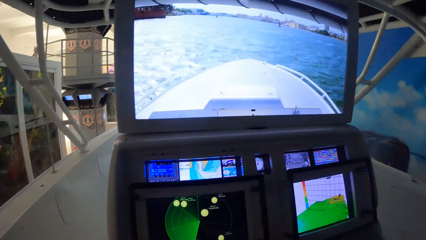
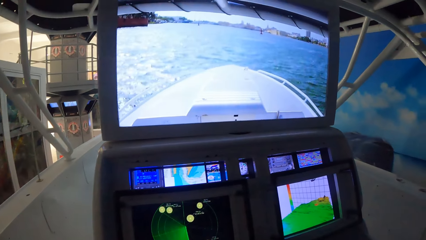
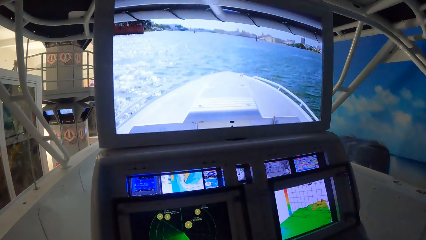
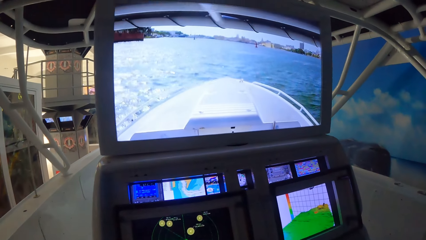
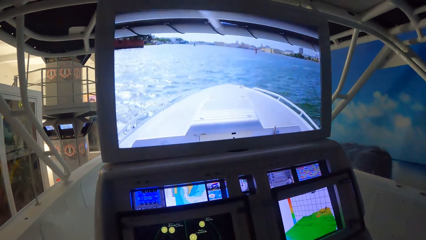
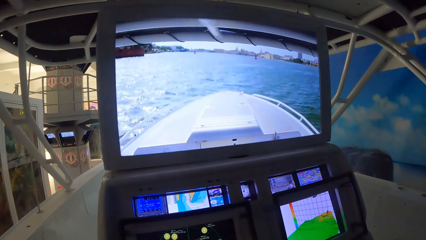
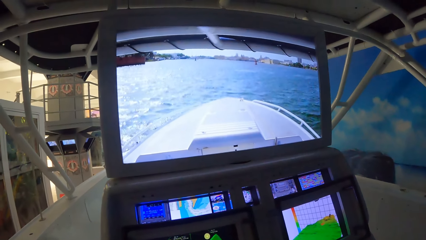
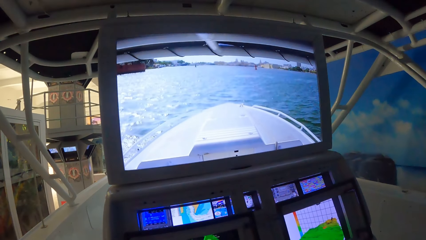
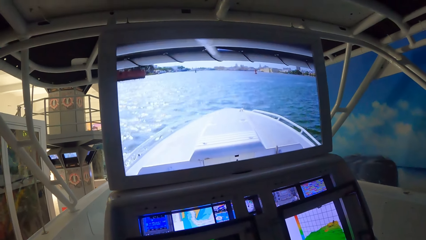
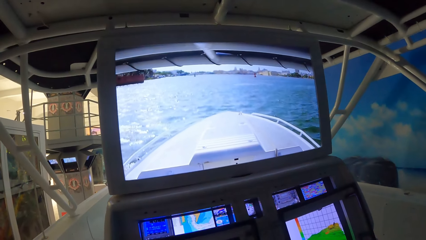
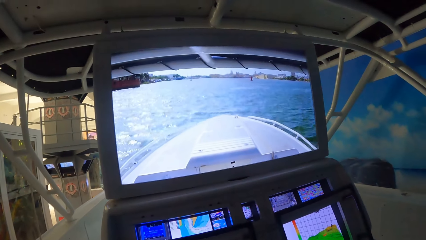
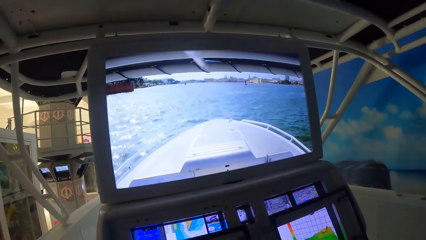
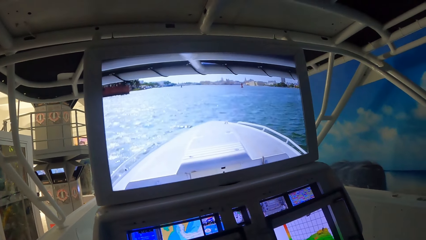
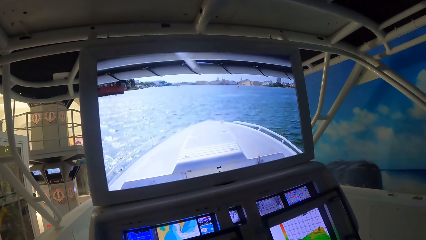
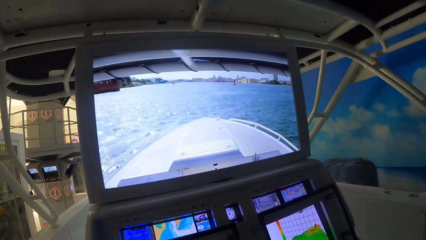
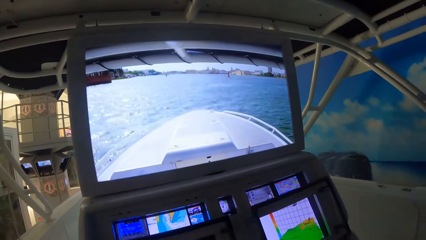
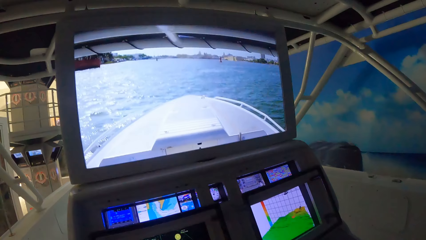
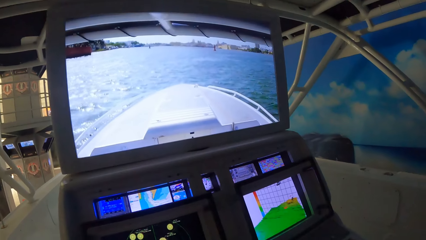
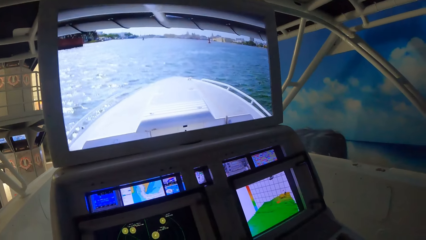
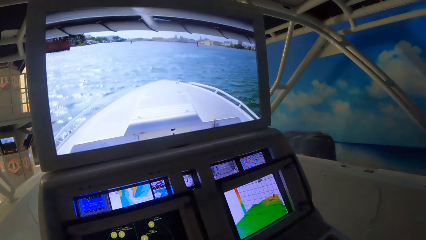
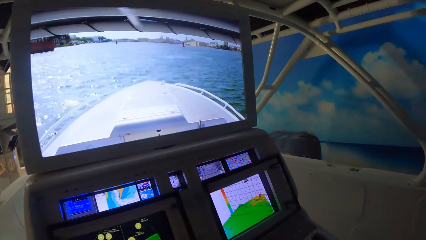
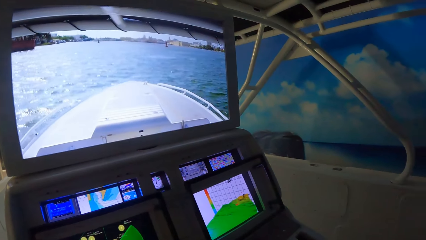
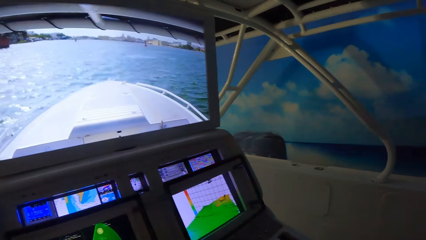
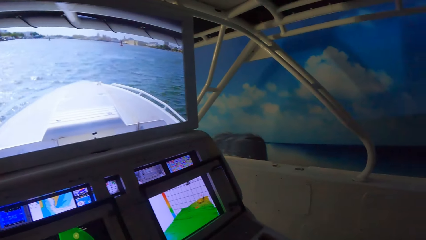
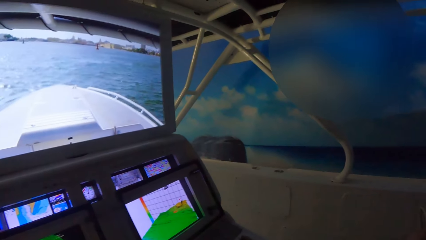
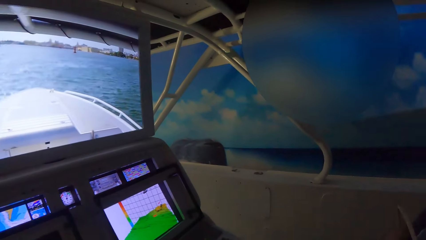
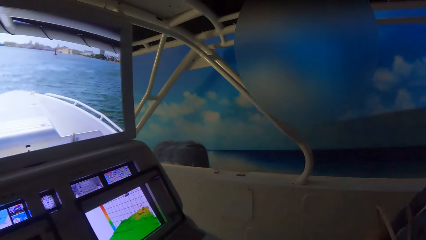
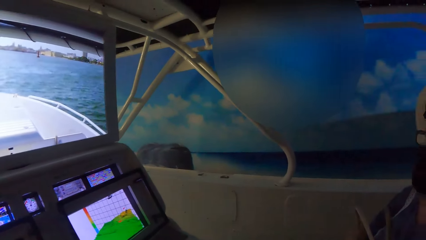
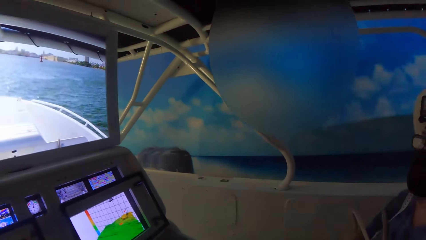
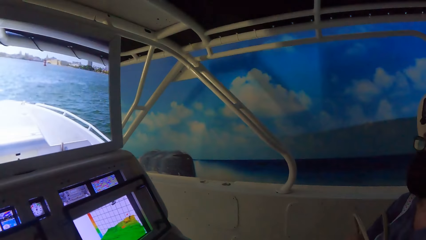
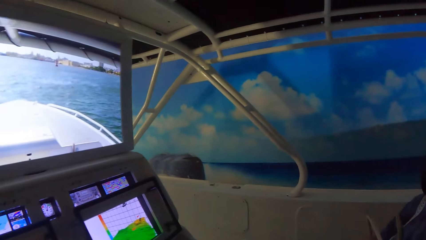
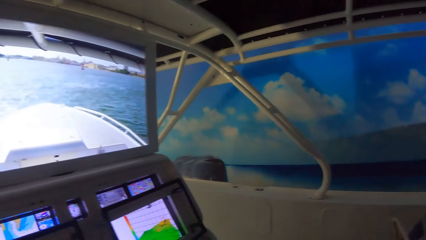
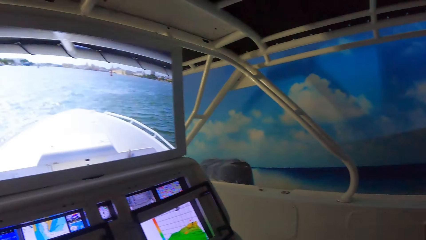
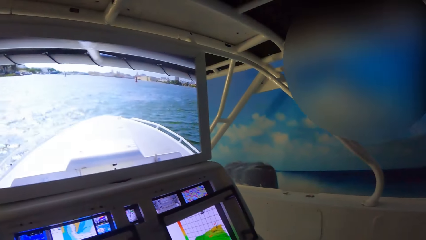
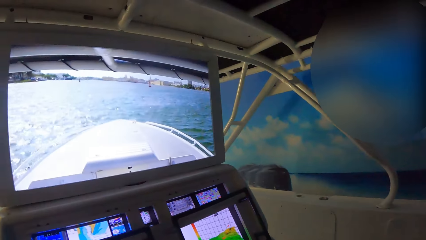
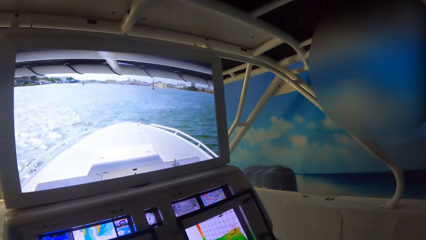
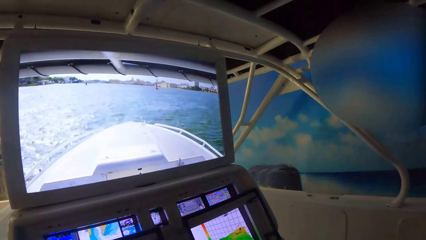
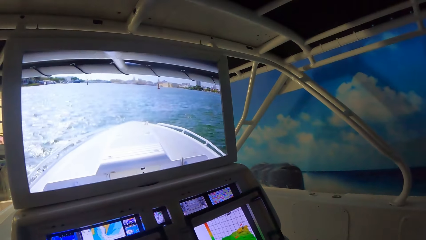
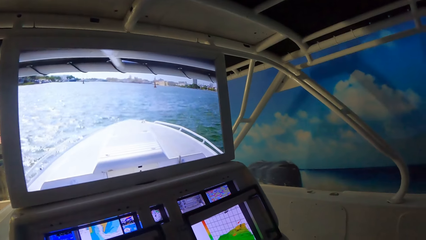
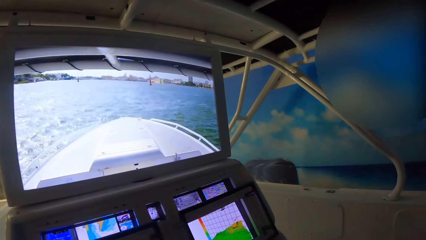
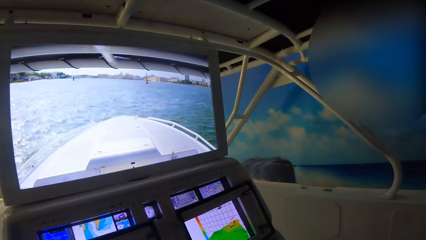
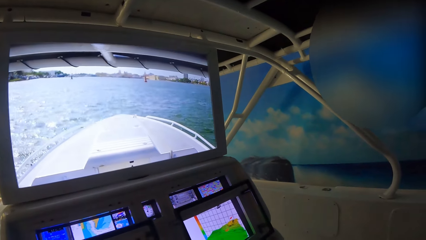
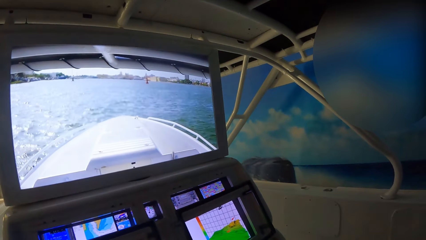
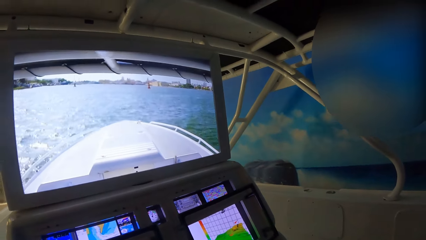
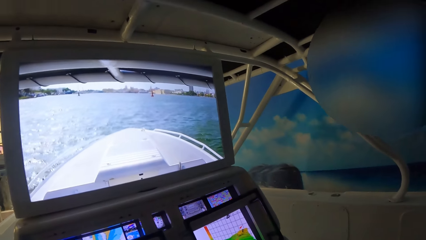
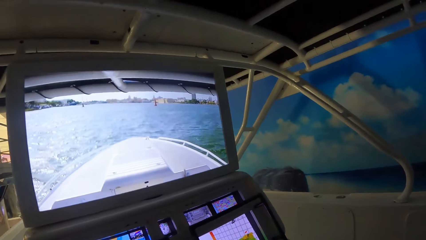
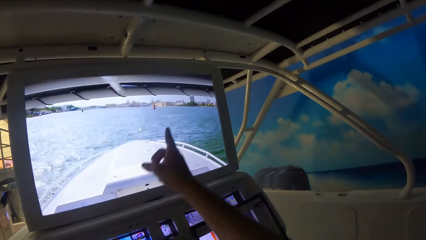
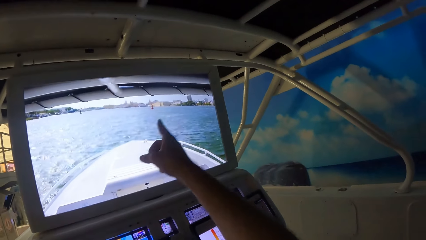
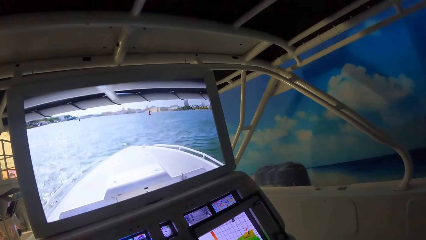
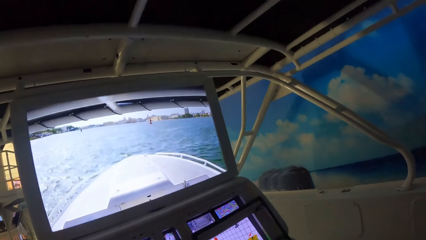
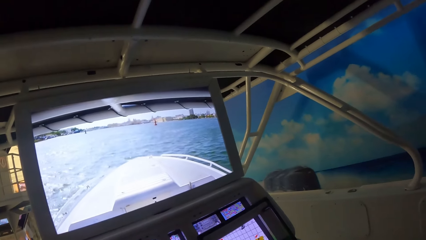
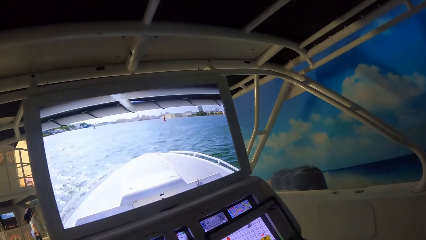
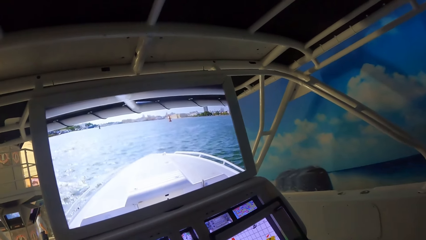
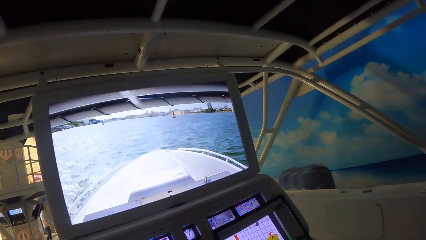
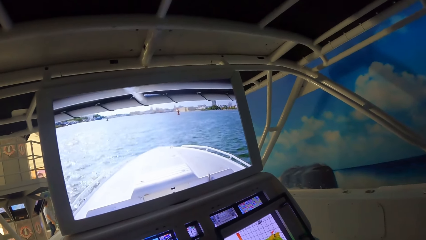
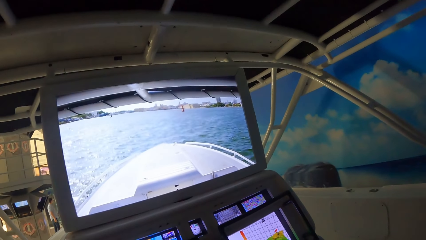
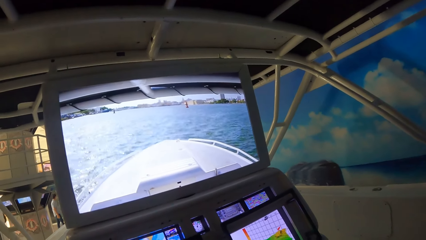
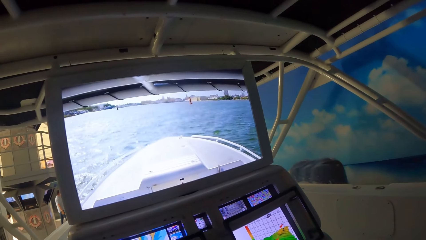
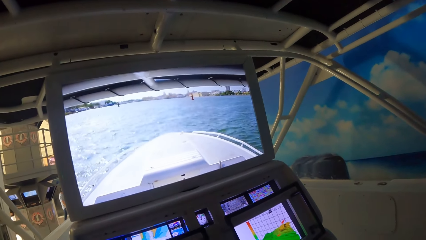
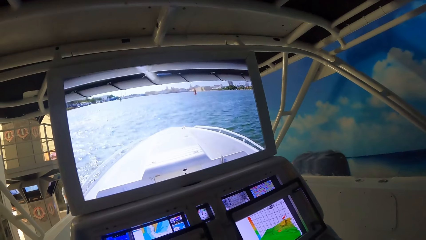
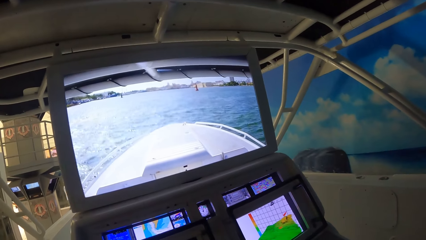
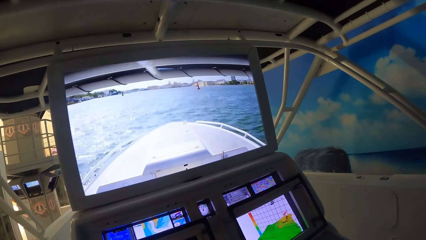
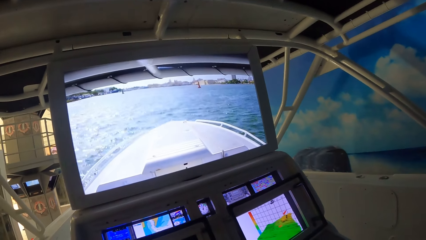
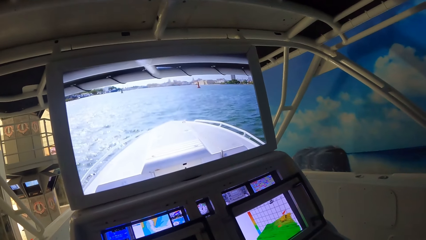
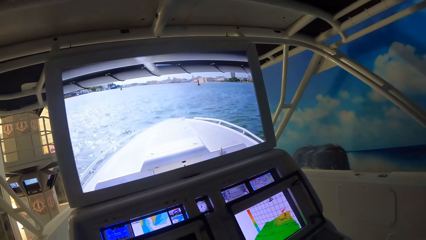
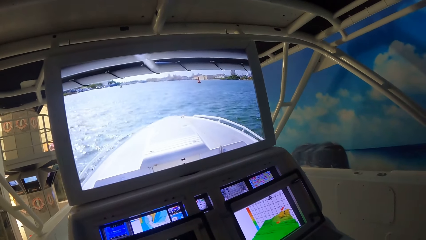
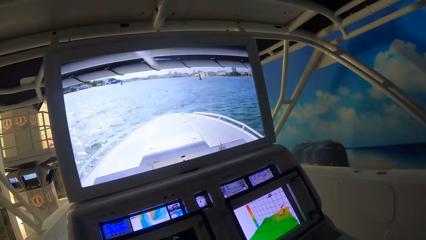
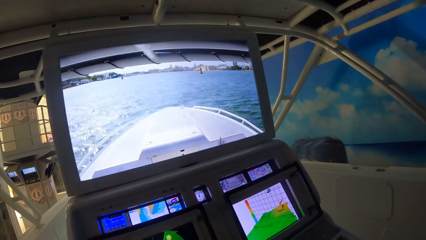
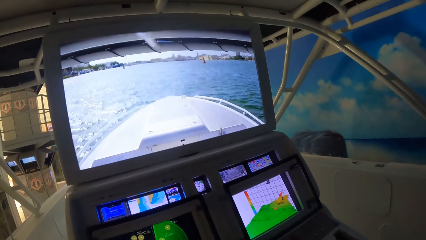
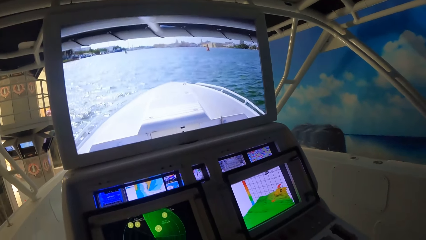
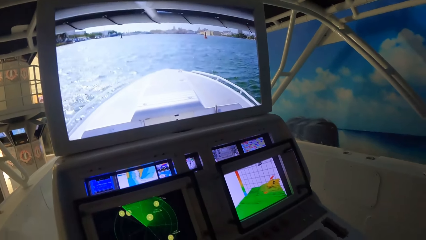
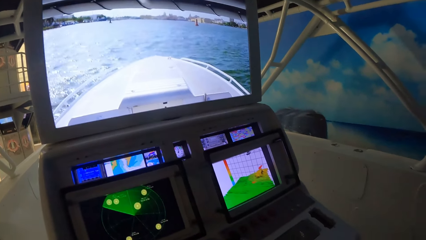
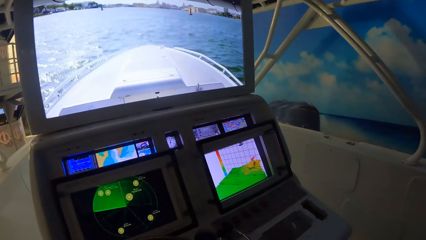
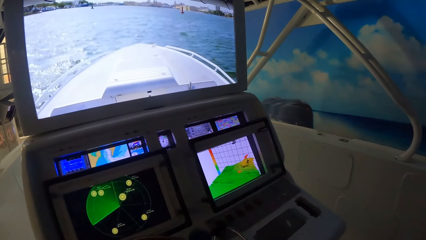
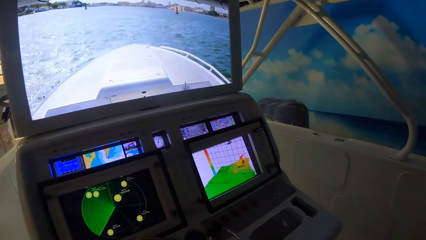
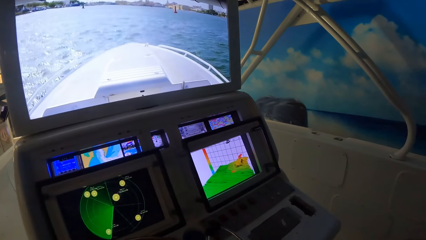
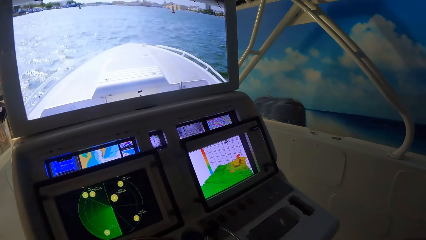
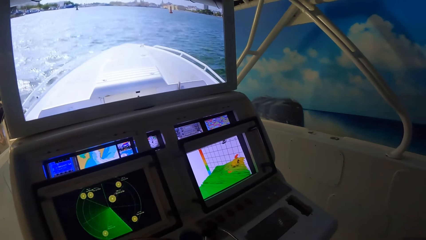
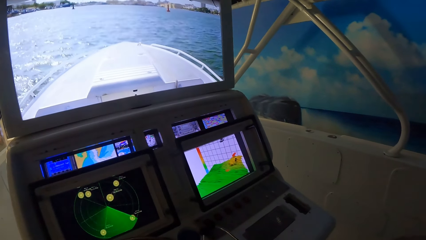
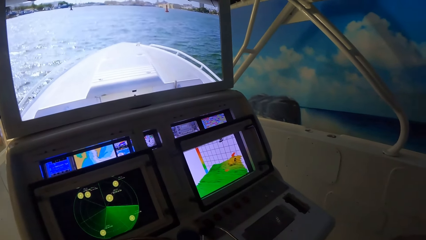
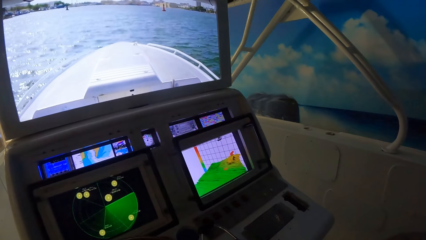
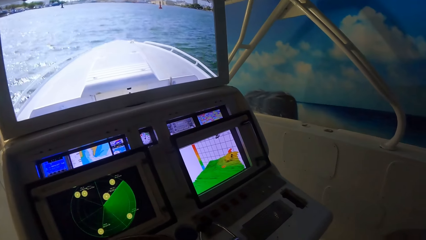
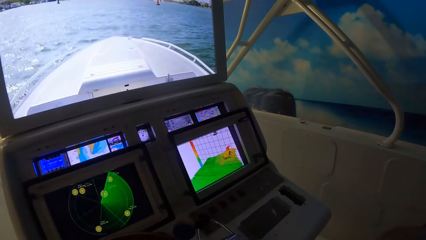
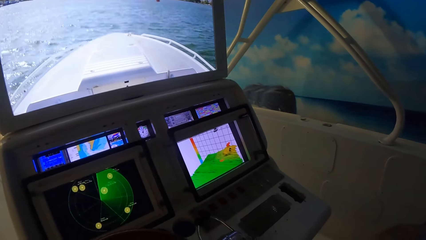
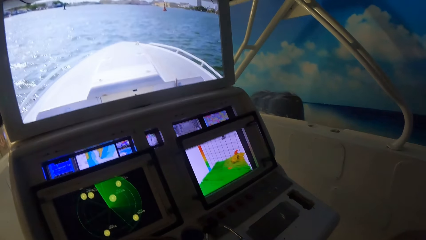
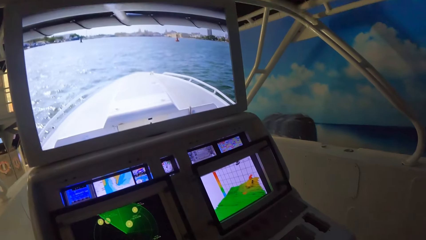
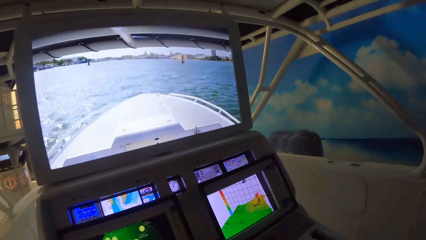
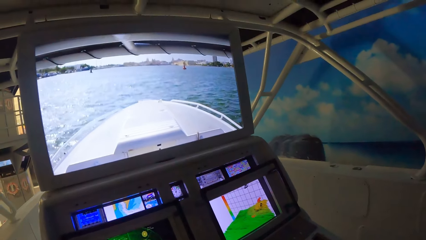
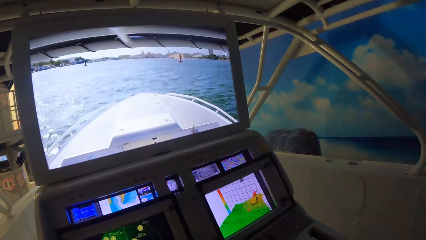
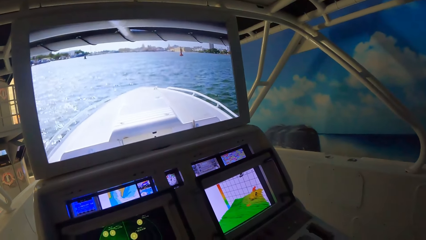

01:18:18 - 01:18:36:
The camera wearer looks at the screen. He points his right hand towards the navigation screen. He looks at the screen.
